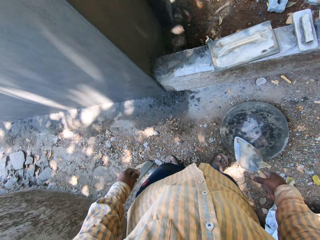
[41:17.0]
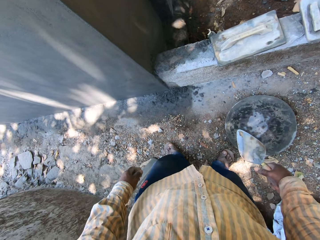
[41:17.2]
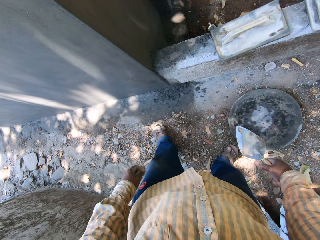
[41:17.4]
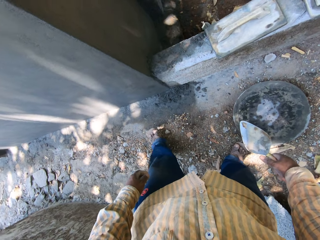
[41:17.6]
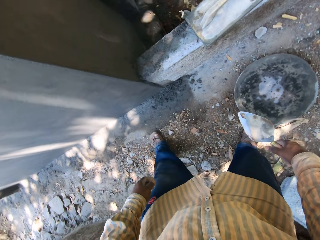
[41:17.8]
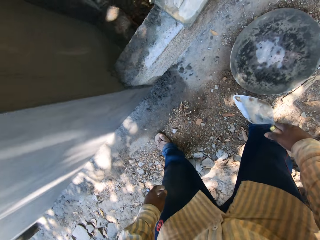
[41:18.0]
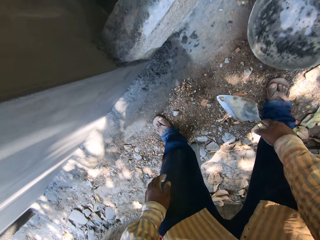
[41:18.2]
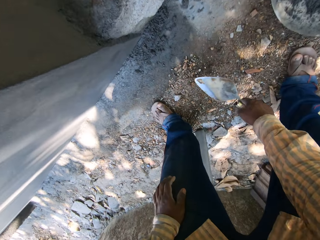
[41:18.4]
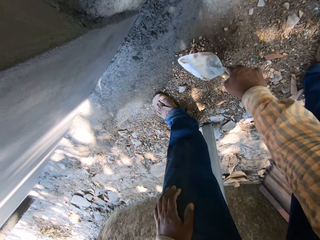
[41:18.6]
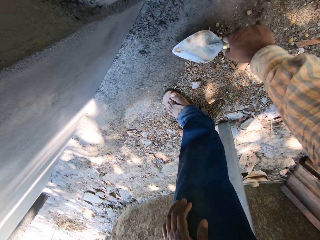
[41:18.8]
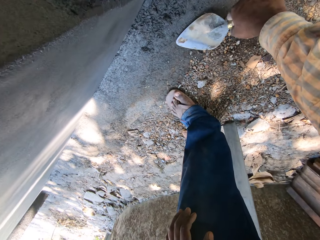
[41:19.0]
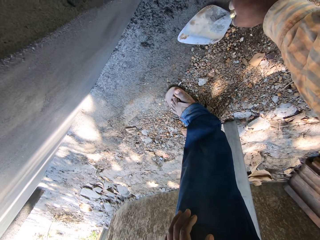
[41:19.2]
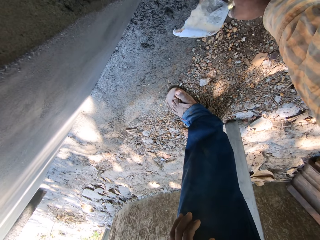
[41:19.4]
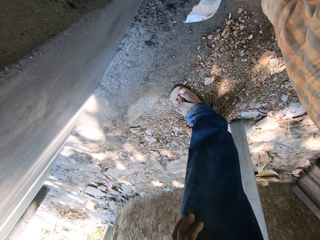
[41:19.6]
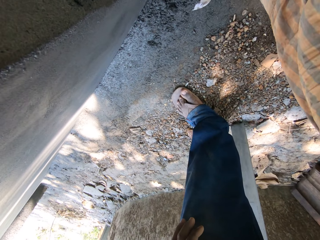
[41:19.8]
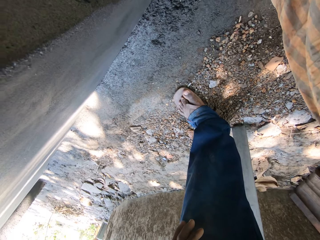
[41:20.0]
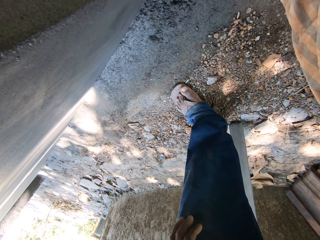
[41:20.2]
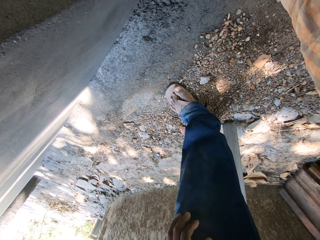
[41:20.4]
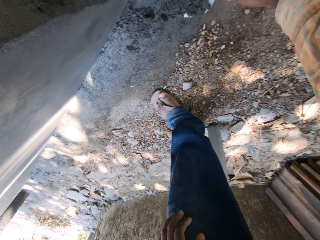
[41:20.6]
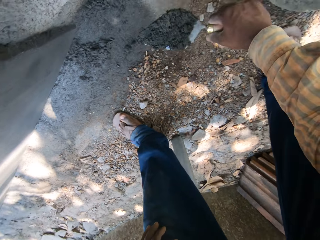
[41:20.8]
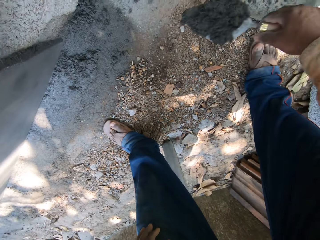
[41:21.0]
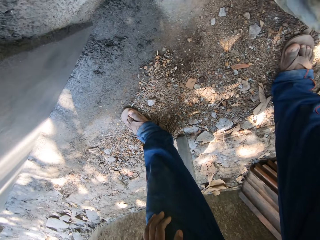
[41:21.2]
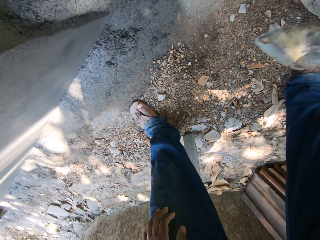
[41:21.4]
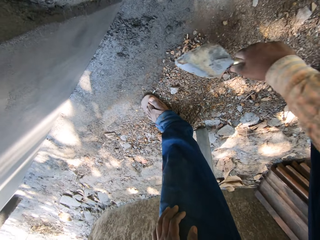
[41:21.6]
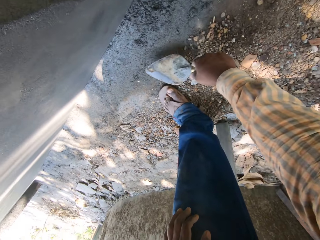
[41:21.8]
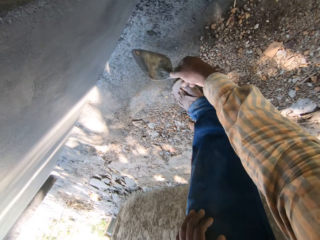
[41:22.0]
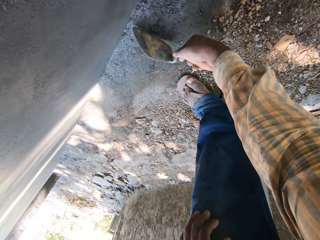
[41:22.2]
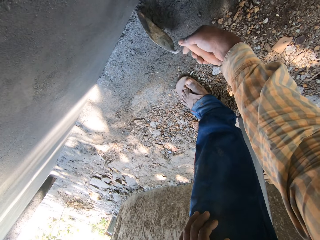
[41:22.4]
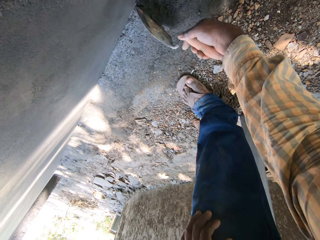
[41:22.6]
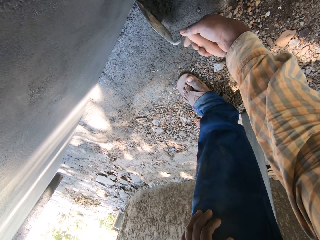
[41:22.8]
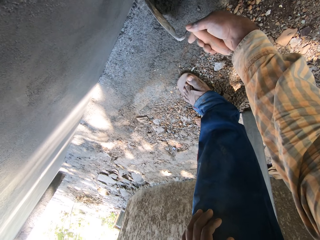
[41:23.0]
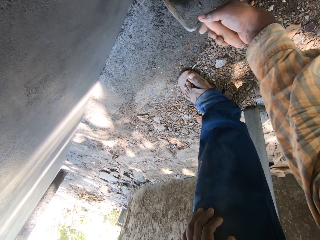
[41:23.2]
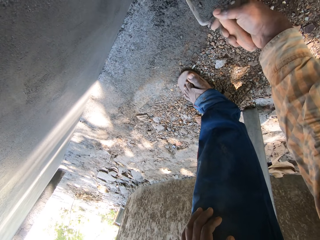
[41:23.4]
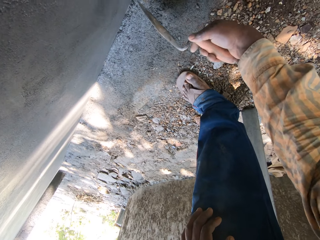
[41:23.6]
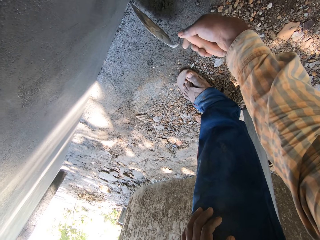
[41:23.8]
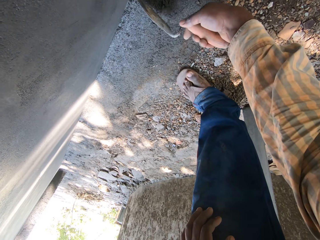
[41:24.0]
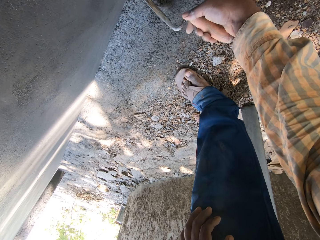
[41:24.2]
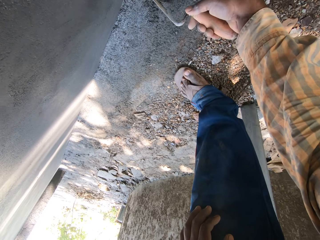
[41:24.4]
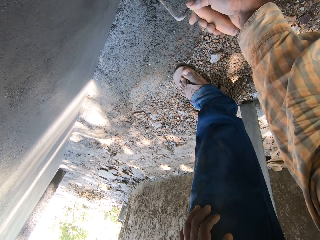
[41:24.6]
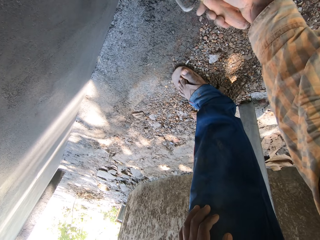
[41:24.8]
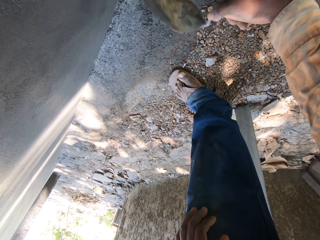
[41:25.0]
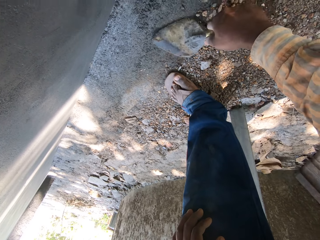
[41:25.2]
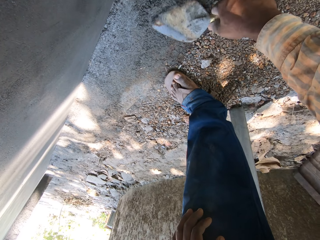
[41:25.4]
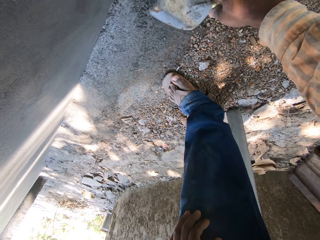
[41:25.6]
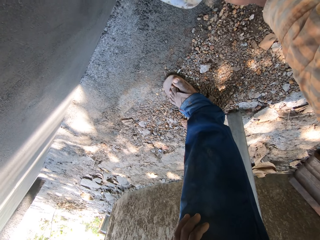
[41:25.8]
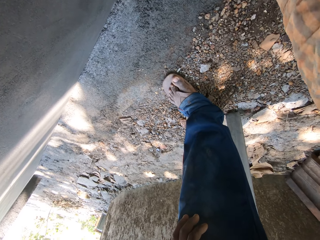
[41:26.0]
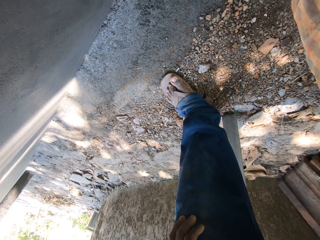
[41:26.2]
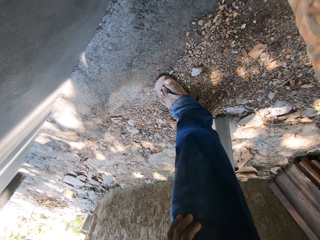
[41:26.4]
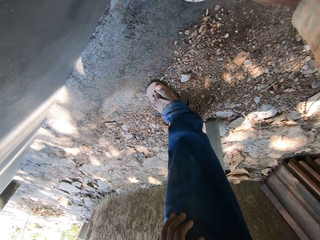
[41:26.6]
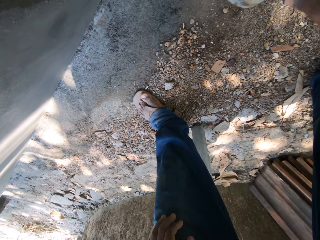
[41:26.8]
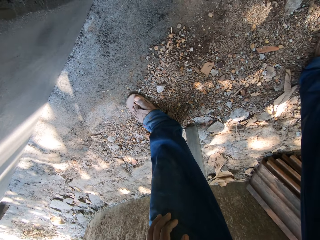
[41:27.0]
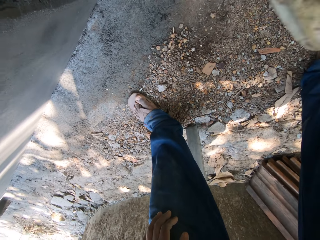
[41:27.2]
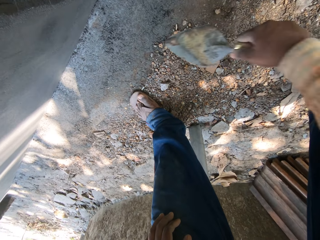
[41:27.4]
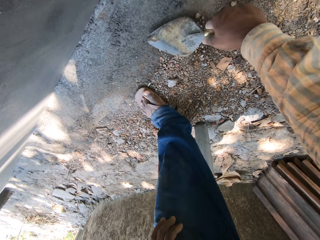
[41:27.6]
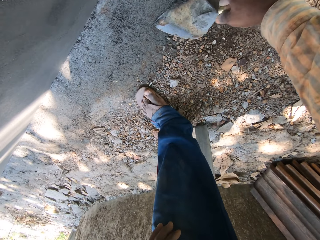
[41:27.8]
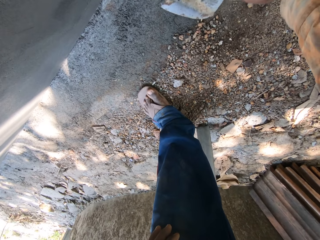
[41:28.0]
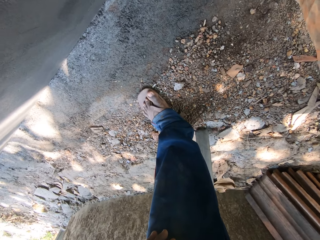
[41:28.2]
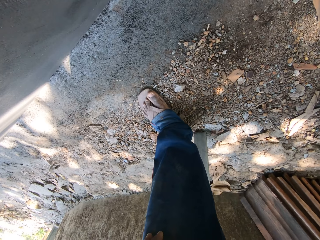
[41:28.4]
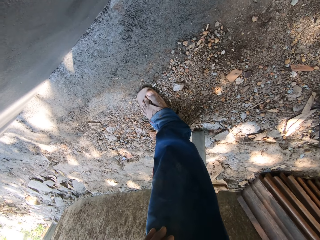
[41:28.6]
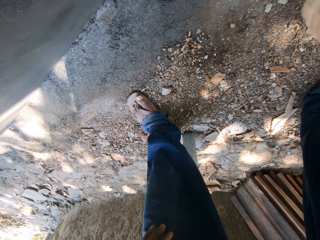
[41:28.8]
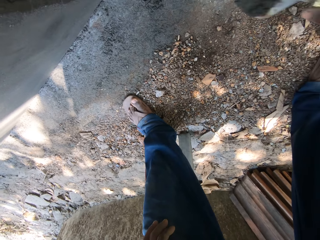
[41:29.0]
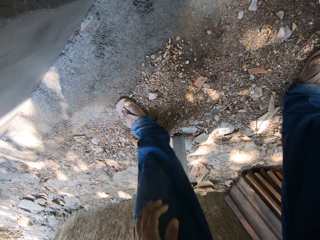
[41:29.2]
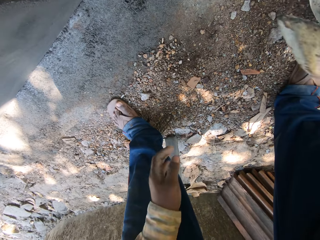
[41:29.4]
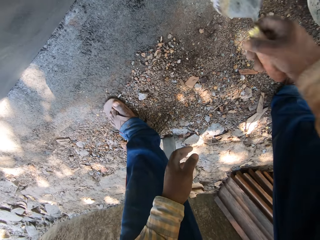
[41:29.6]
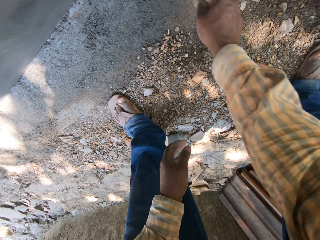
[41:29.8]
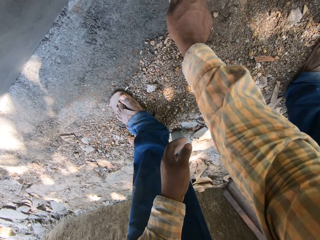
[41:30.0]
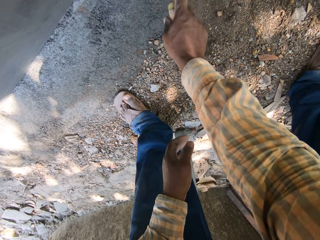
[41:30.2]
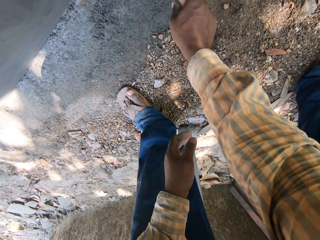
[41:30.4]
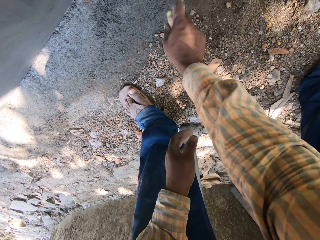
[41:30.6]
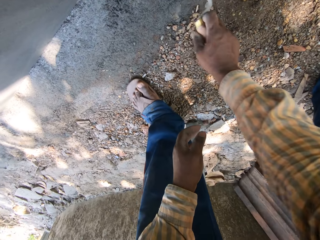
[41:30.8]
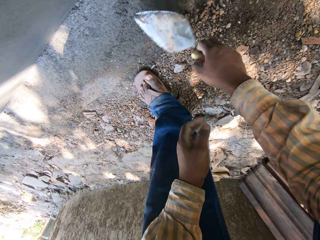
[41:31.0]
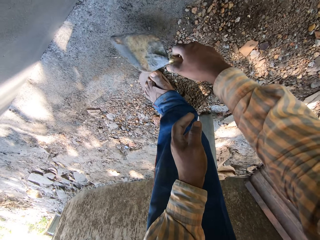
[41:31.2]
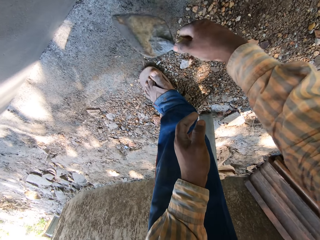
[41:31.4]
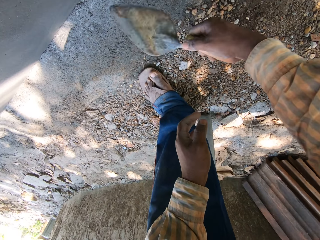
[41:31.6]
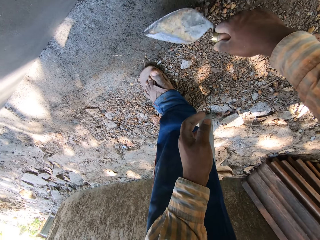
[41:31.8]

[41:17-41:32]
The camera wearer scoops some cement mortar from the ground with the trowel in his right hand. He pours the cement mortar on the bowl with the trowel in his right hand. He scrapes the cement mortar on the ground with the trowel in his right hand. He scoops the cement mortar from the ground with the trowel in his right hand. He pours the cement mortar on the bowl with the trowel in his right hand. He scoops some cement mortar from the ground with the trowel in his right hand. He pours the cement mortar on the bowl with the trowel in his right hand. He scrapes the ground with the trowel in his right hand.

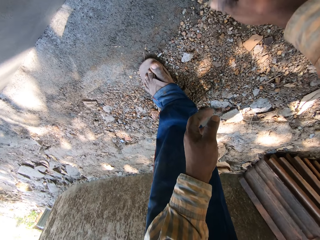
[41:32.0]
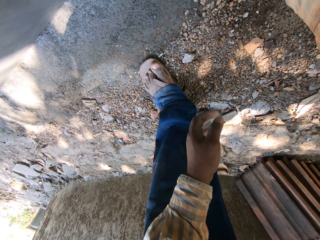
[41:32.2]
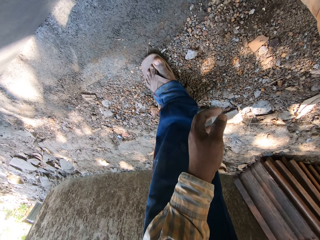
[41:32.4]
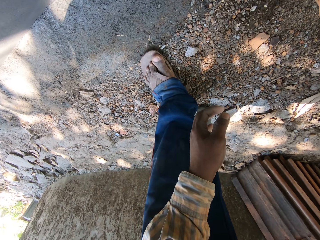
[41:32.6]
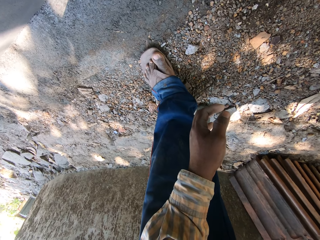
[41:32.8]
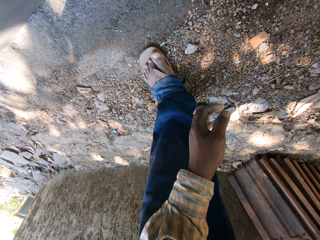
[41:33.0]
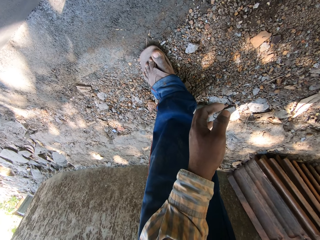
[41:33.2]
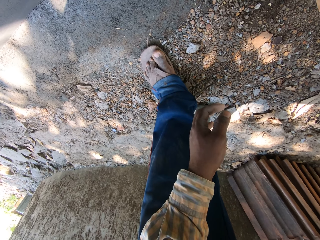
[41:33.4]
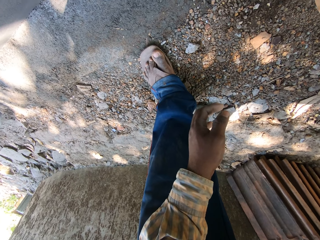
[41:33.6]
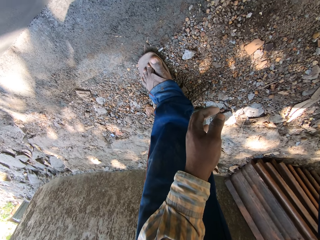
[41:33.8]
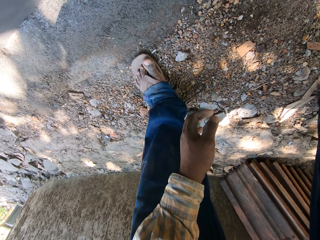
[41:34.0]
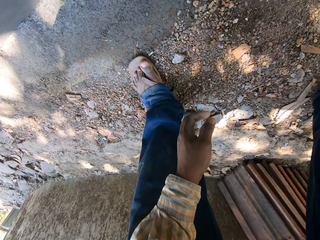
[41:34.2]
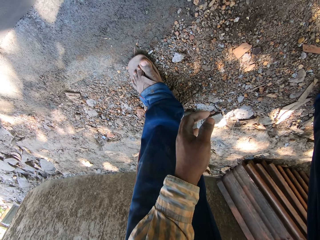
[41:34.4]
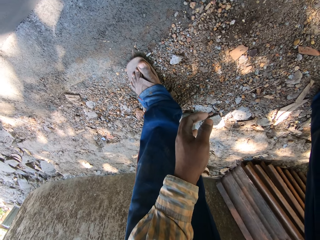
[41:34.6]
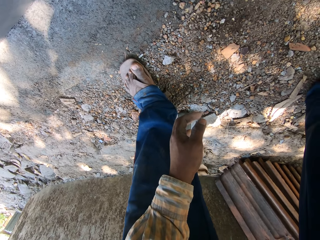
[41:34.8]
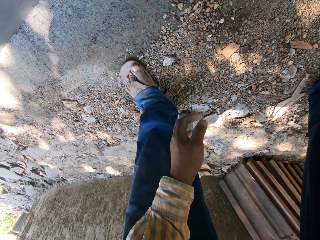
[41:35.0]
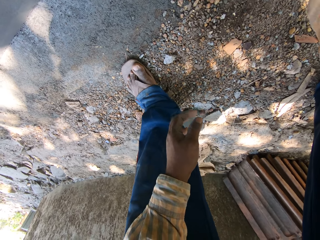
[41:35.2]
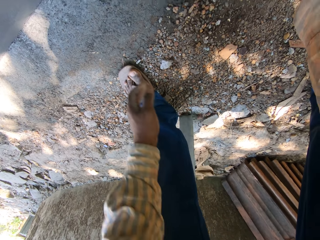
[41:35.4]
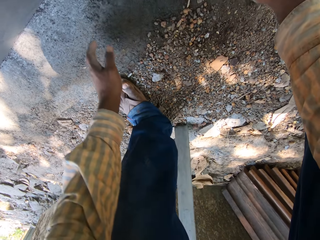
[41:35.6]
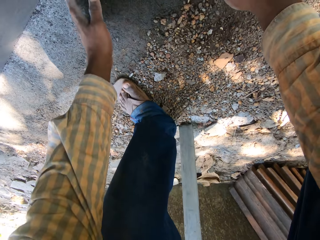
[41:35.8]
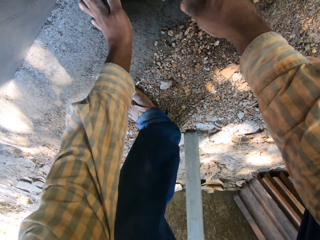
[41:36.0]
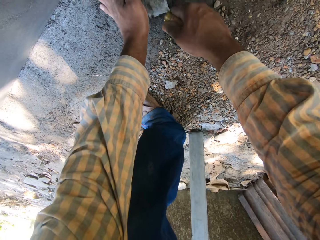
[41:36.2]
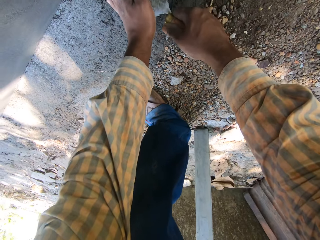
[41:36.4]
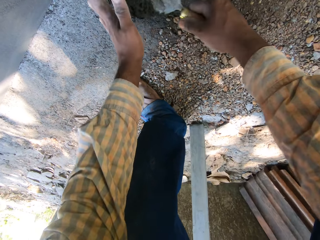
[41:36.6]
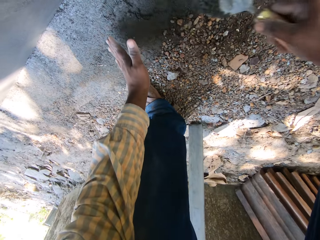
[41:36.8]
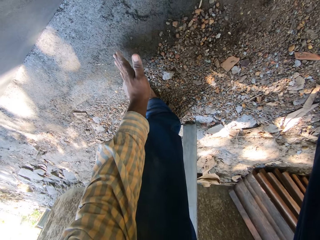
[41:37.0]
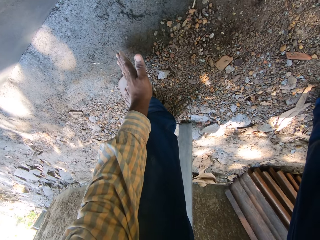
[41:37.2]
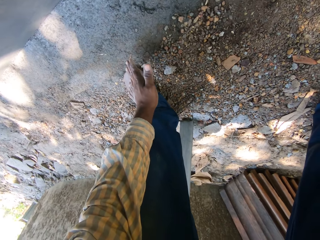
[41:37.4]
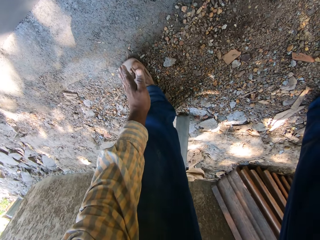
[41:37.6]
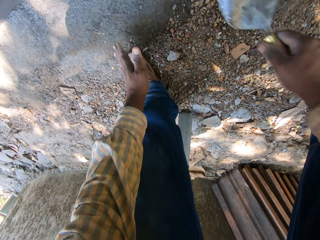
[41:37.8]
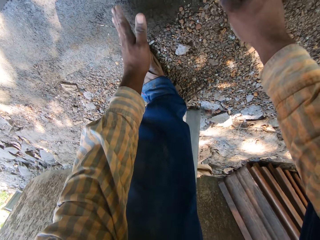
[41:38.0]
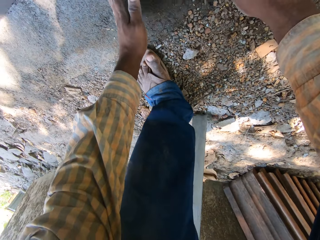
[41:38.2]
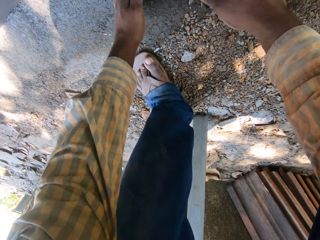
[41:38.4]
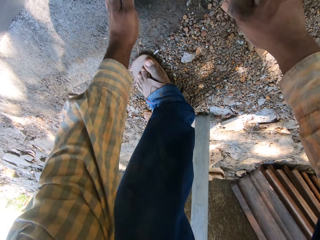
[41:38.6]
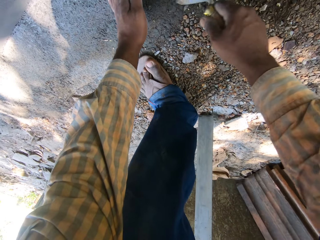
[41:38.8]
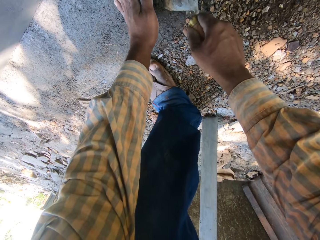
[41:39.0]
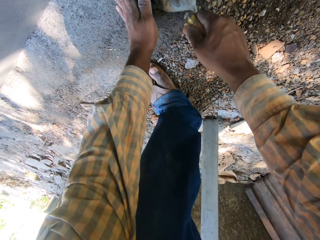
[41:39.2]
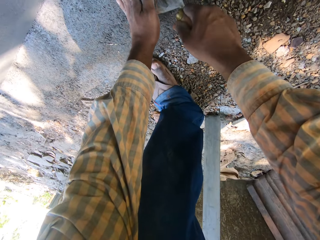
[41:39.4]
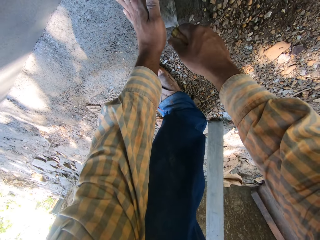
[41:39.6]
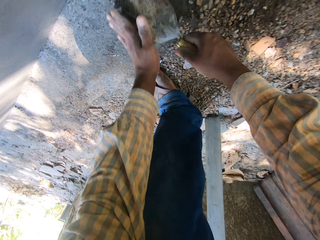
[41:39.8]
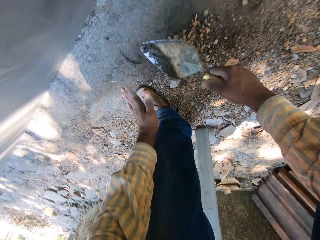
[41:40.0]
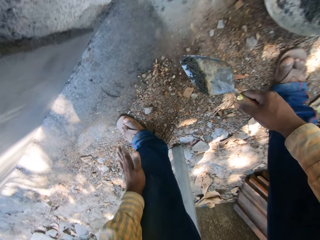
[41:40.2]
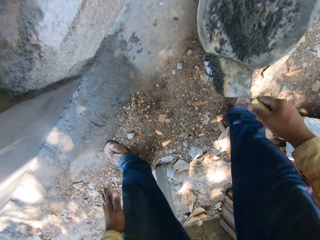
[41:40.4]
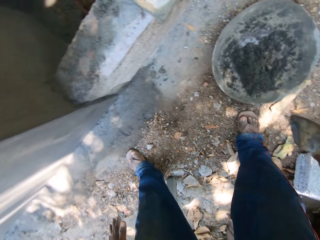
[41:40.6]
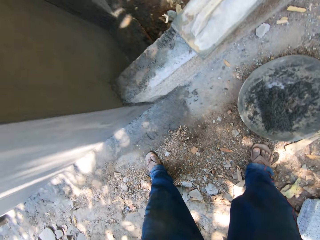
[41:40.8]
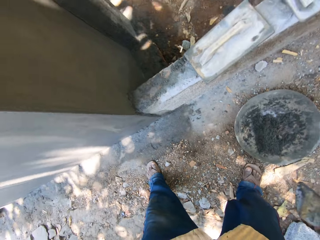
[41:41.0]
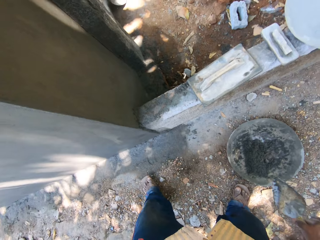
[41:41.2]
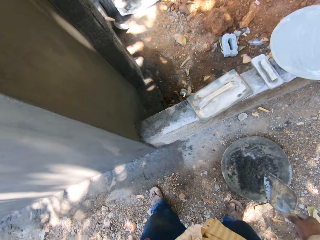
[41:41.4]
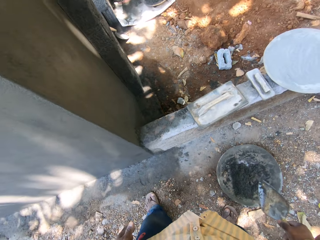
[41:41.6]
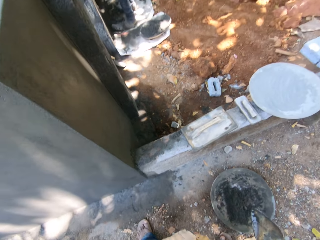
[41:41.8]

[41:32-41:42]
The camera wearer scoops the cement from the floor. He puts some cement mortar on the trowel on the ground with his left hand. He pours the cement mortar on the bowl with the trowel in his right hand. He puts some cement mortar on the trowel on the ground with his left hand. He pours the cement mortar into the bowl with the trowel in his right hand.
